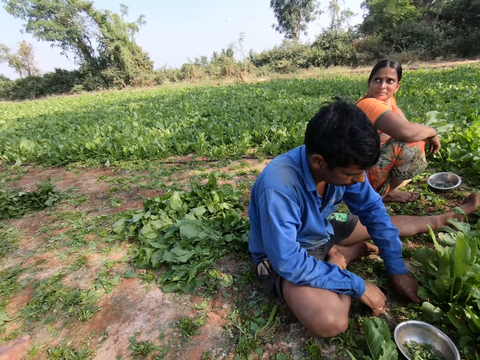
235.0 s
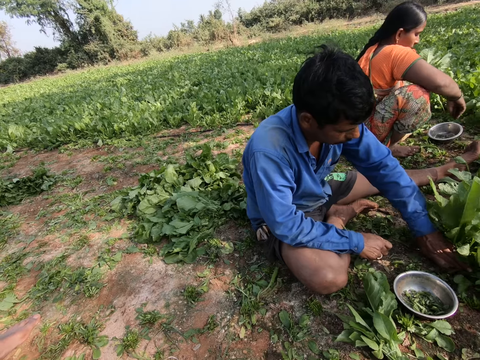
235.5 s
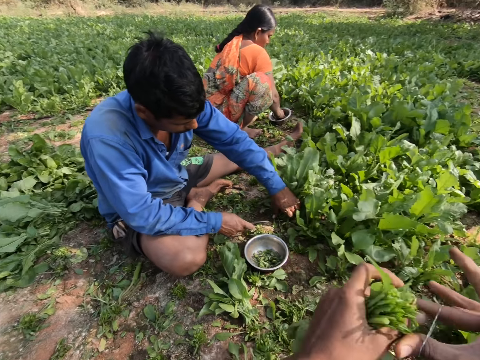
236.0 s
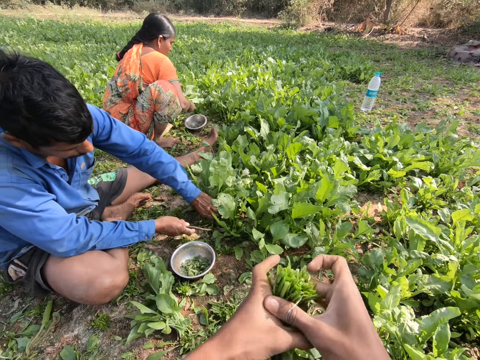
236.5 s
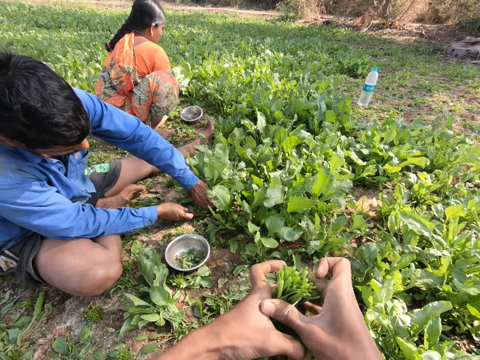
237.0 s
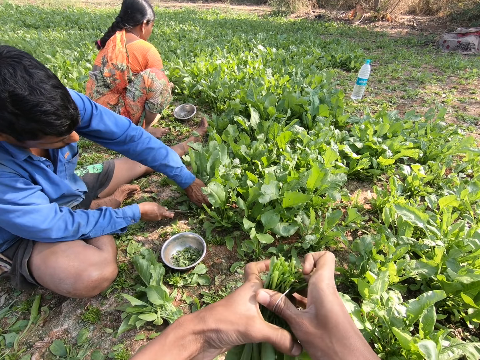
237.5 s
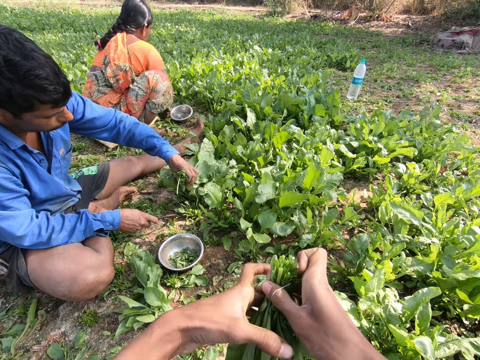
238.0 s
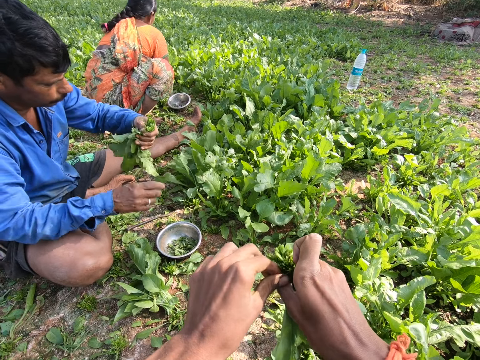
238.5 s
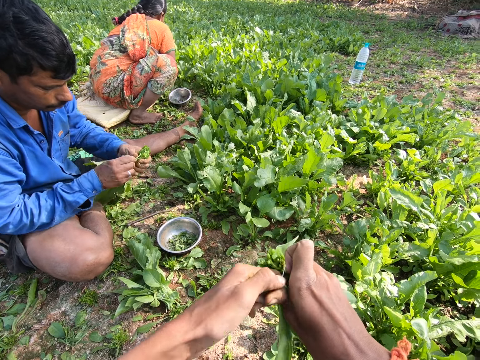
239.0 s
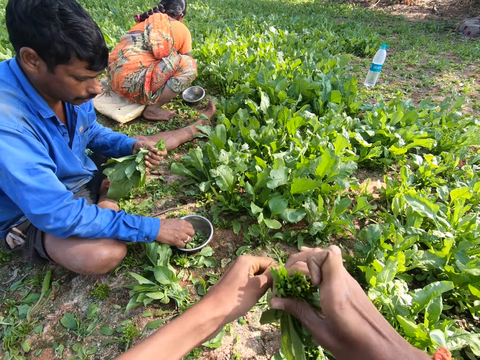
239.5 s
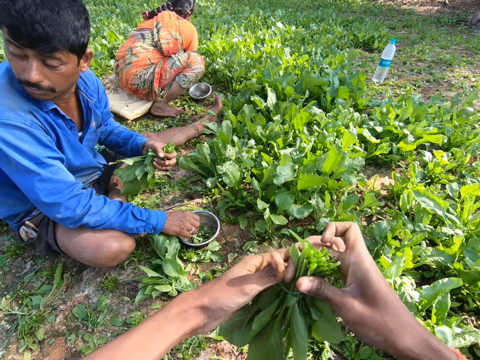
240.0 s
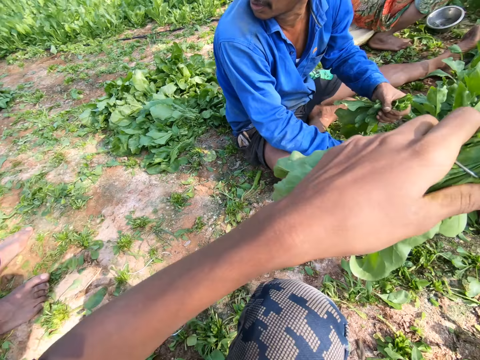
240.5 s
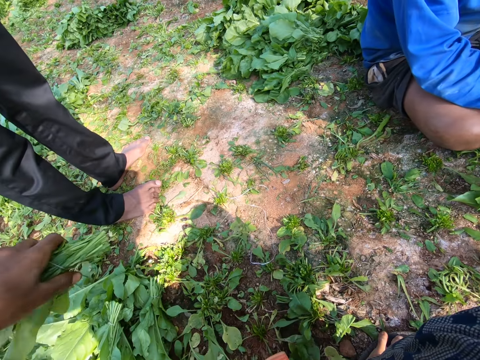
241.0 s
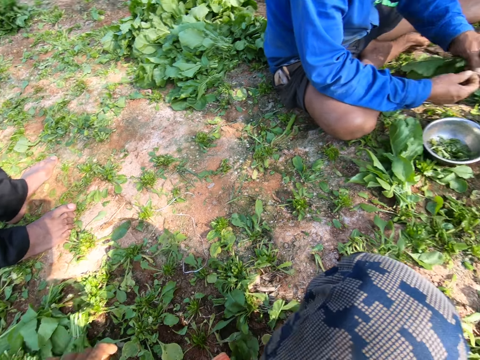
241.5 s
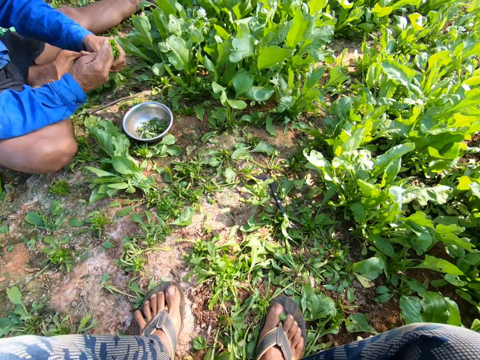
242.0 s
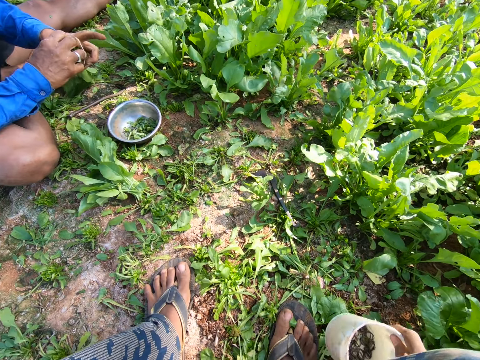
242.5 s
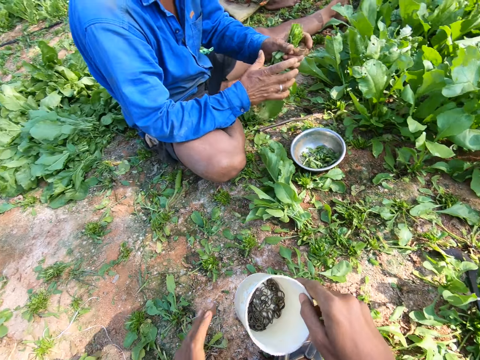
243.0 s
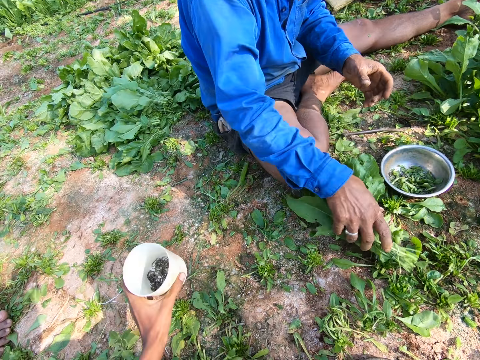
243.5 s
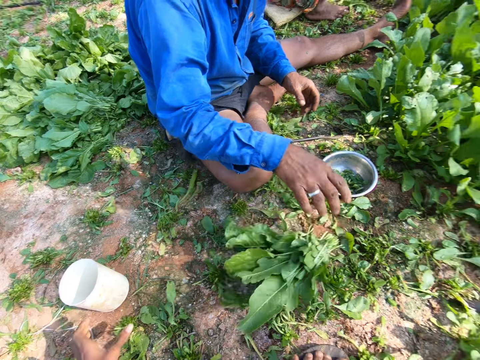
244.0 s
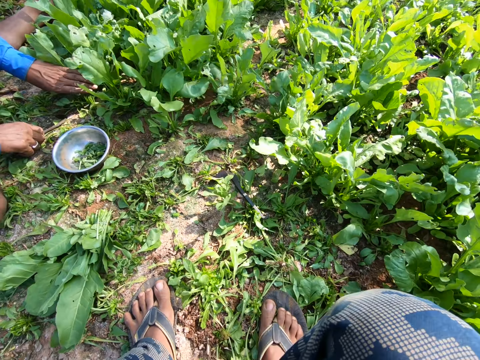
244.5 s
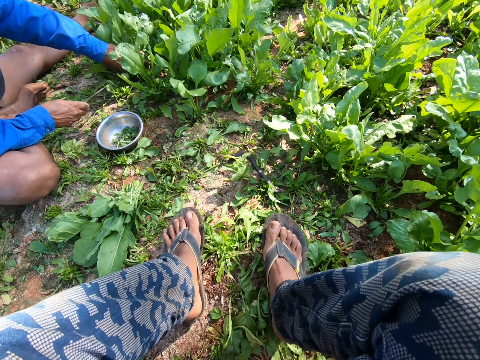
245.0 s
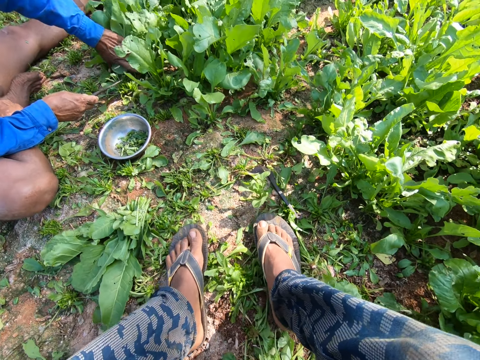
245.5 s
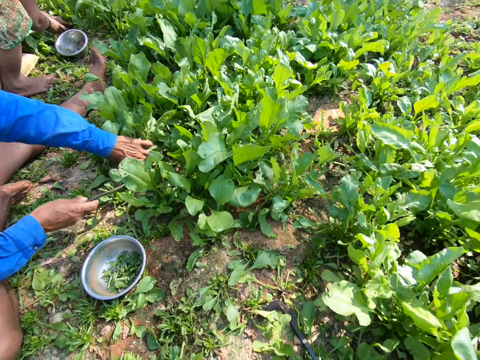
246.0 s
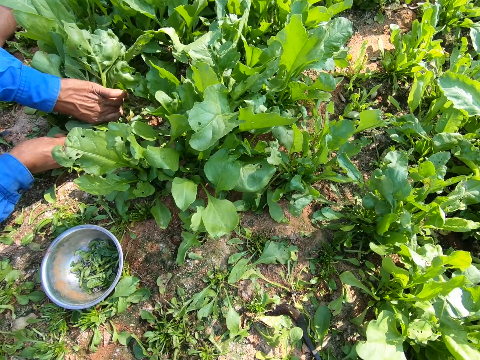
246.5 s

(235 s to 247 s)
A man drops the spinach. The camera wearer looks around and ties the spinach with a rubber band. The man picks up a rubber band from the bowl. The camera wearer moves the spinach, drops the spinach, looks around, and moves the tin. The man drops the spinach. The camera wearer looks around and moves both legs.

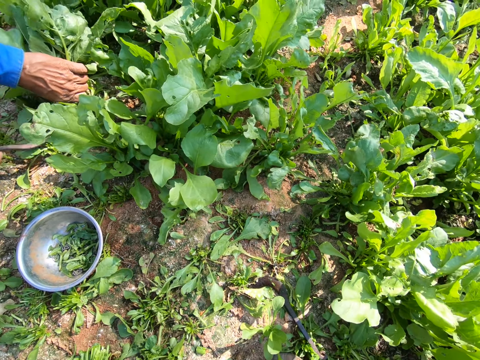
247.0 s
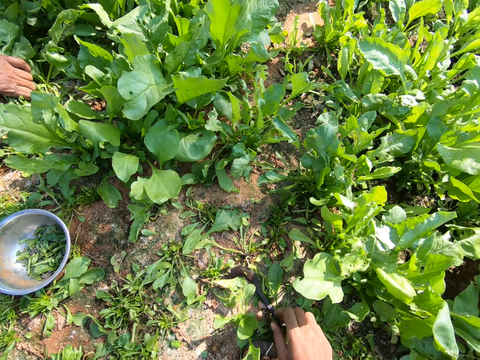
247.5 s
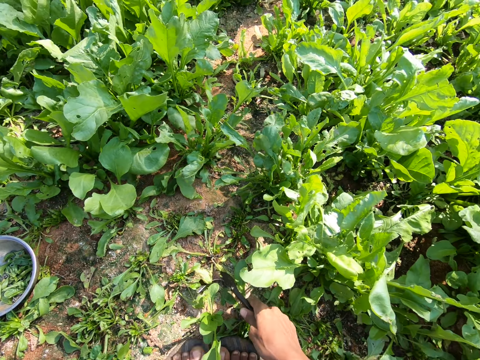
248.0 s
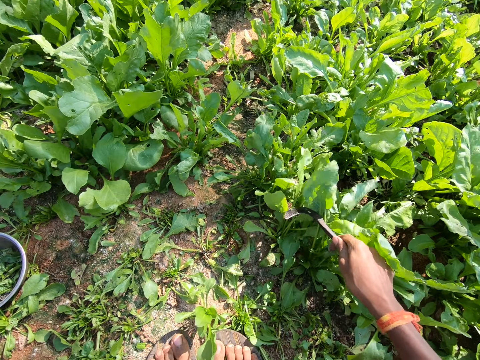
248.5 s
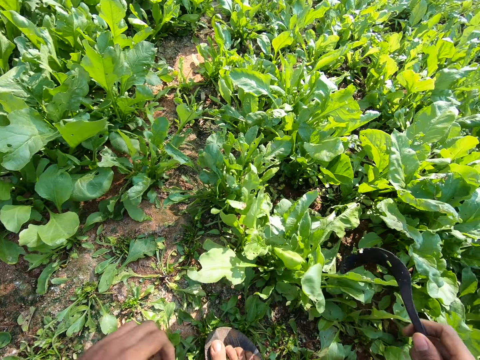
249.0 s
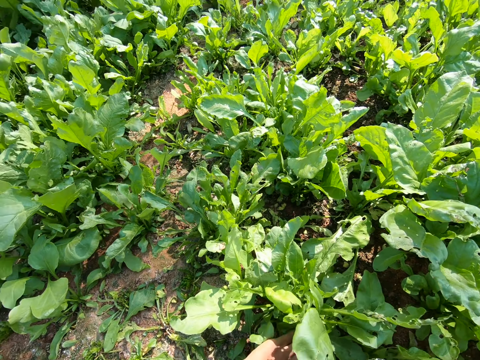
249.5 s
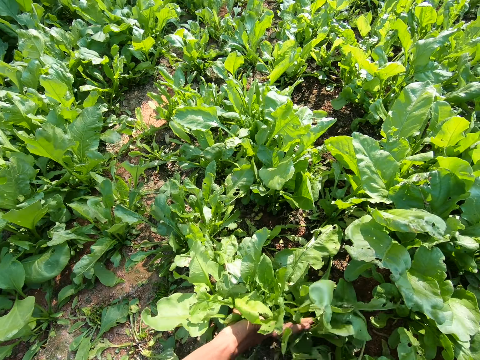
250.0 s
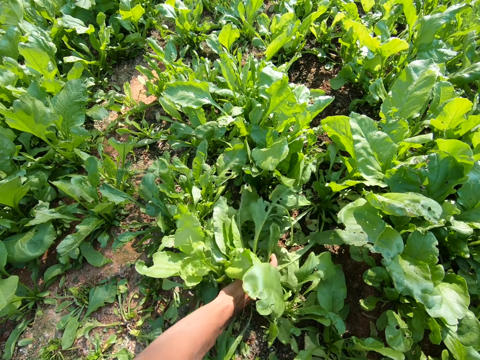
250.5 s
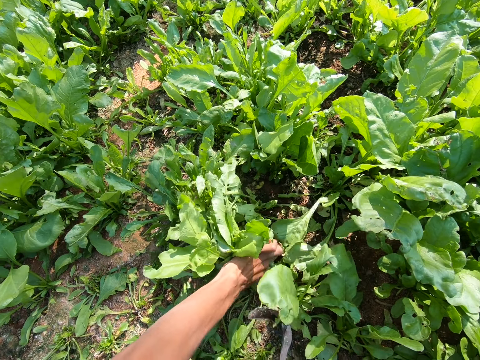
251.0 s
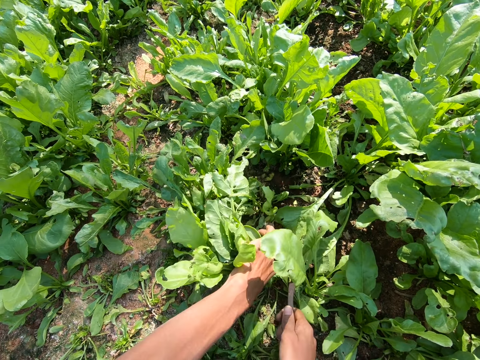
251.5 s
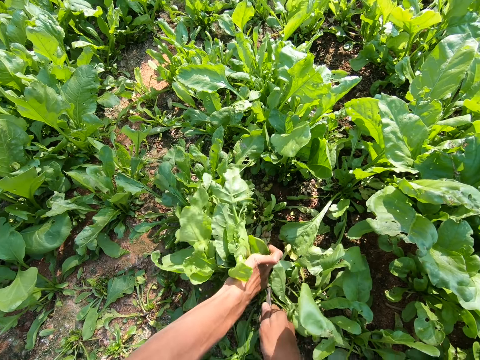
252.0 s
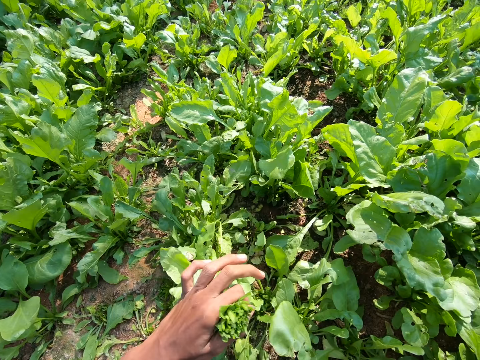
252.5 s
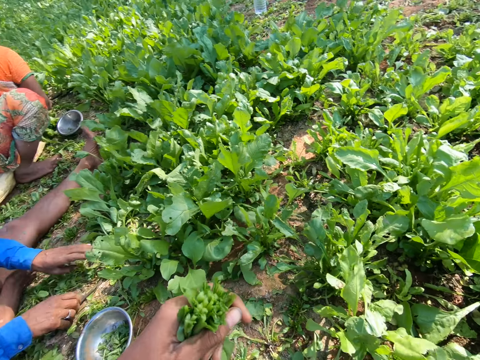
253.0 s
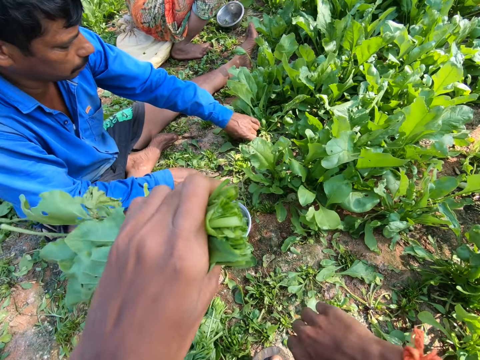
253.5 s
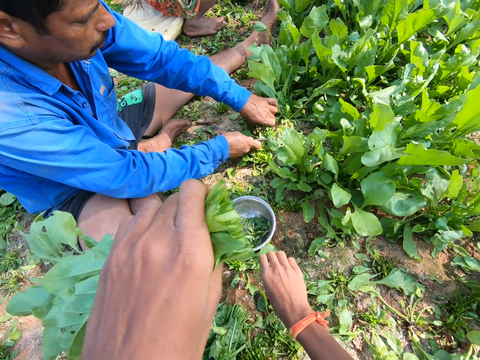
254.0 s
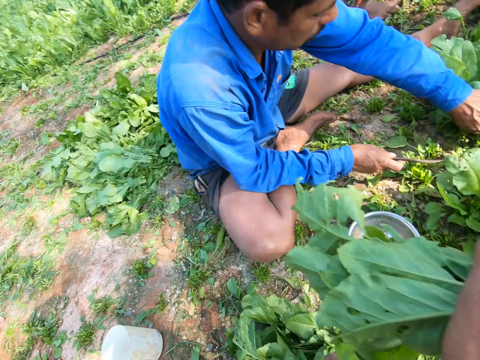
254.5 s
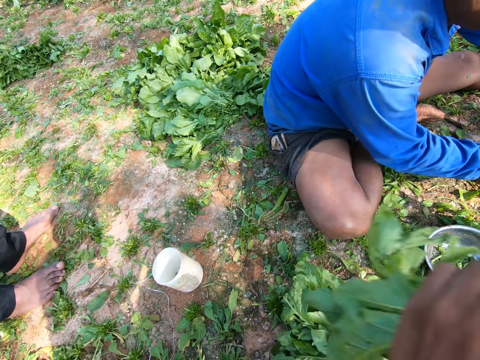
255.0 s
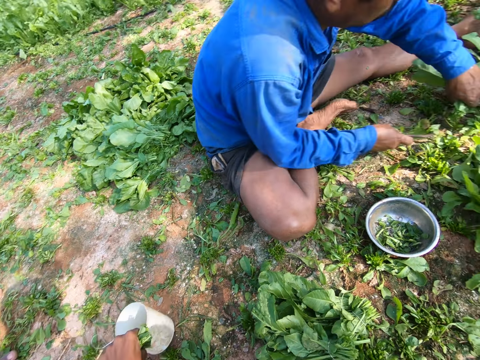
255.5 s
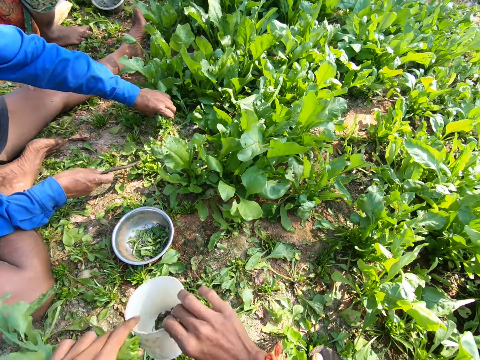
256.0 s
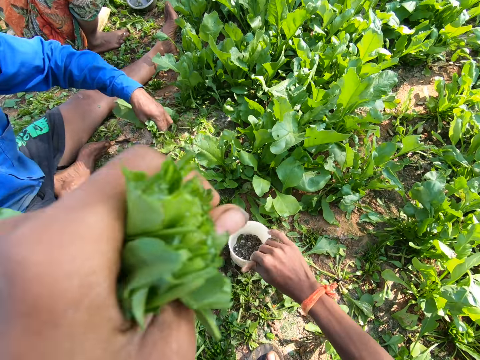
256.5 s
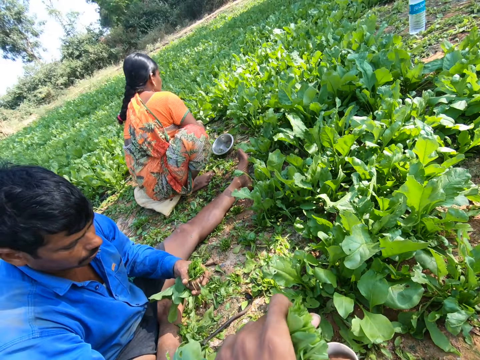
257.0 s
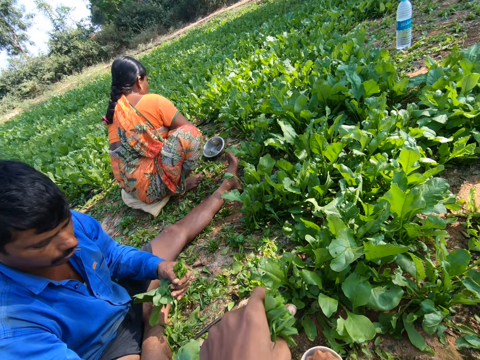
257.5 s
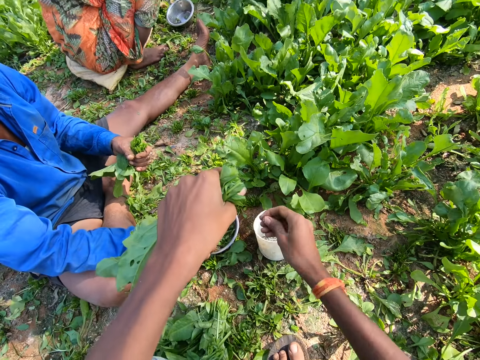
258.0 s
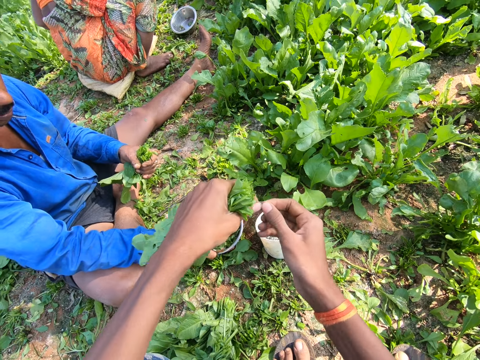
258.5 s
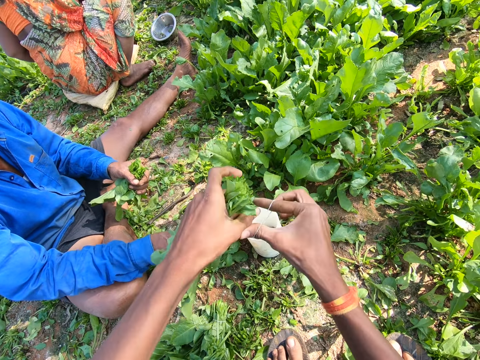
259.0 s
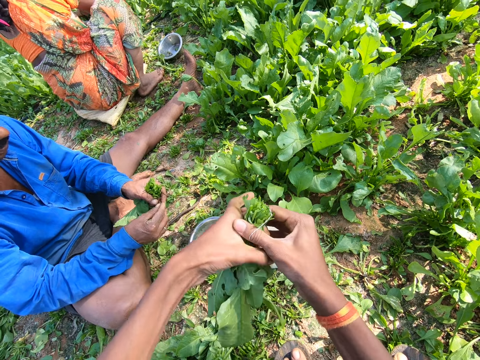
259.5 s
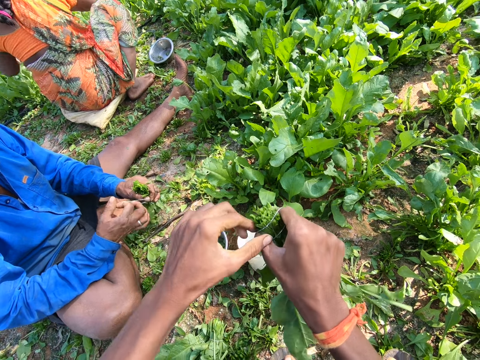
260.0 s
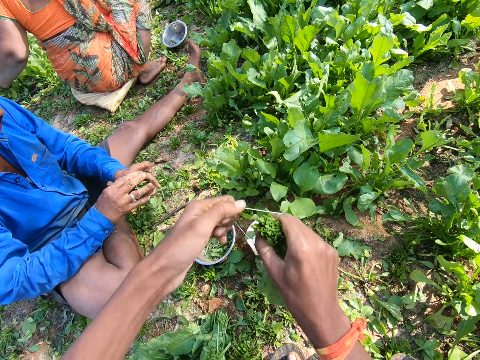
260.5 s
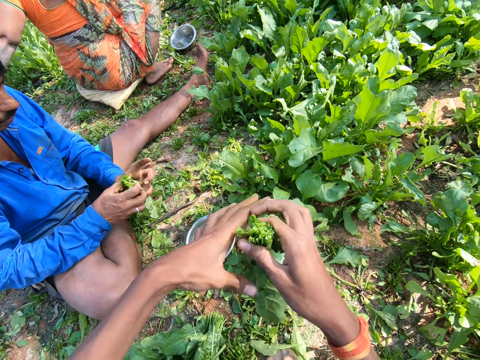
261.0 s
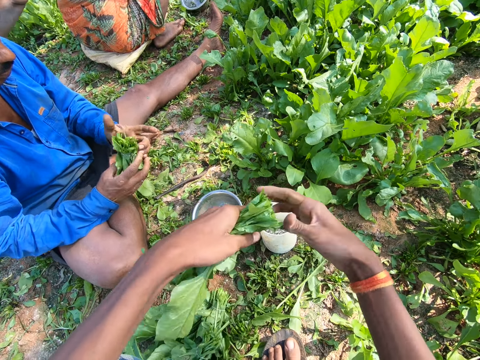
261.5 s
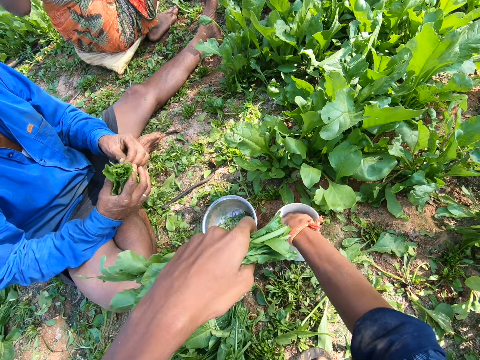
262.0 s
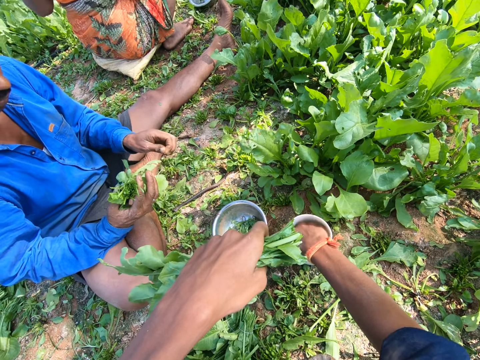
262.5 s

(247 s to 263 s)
A man cuts the spinach with a sickle tool. The camera wearer picks up a sickle tool, lifts the sickle tool, and pulls the spinach. They cut the spinach with the sickle tool. They lift the spinach and look around. They pick up a tin and place the tin down. They look around. They lift the rubber band and expand the rubber band. They transfer the spinach to the right hand. They tie the spinach with the rubber band. They pull the rubber band. They transfer the spinach to the left hand and pick up the rubber band.
